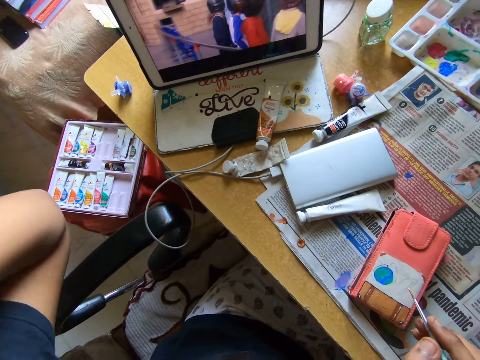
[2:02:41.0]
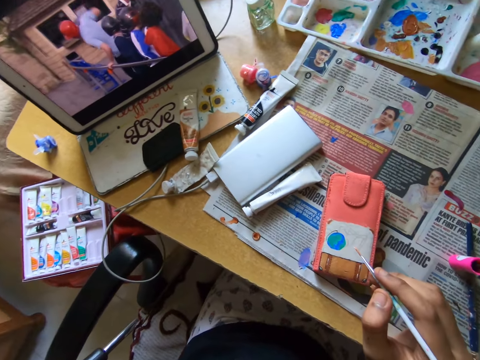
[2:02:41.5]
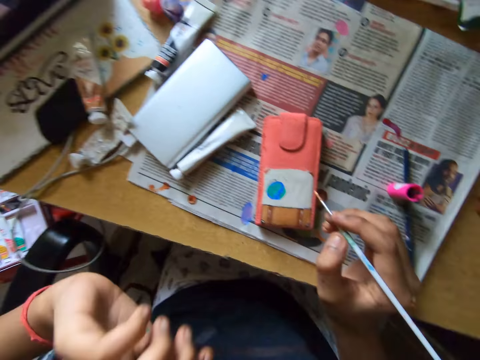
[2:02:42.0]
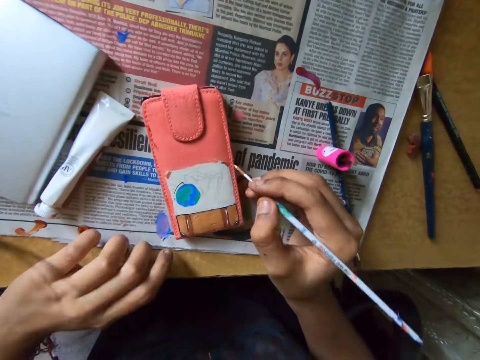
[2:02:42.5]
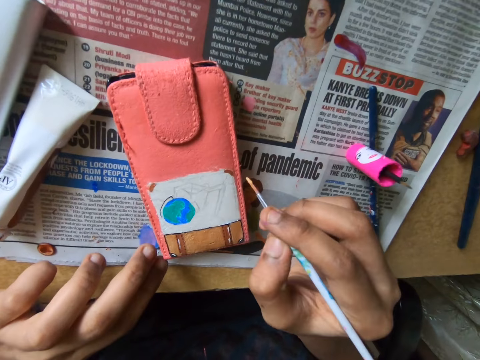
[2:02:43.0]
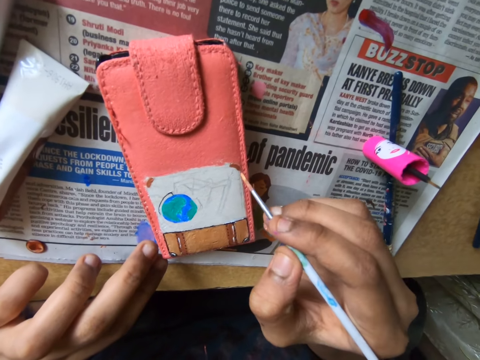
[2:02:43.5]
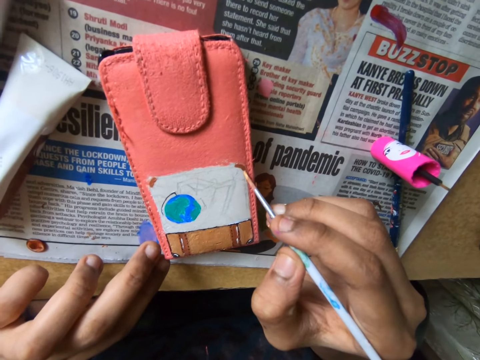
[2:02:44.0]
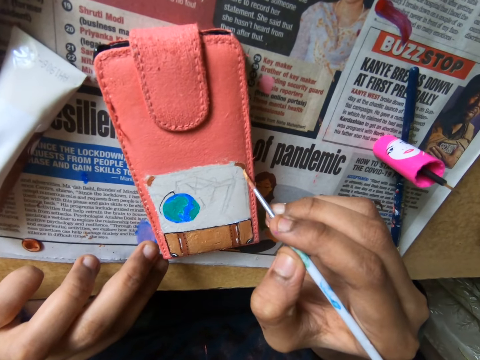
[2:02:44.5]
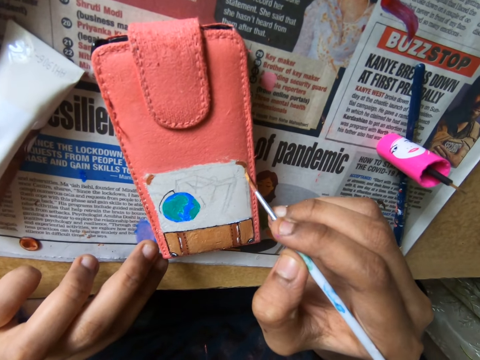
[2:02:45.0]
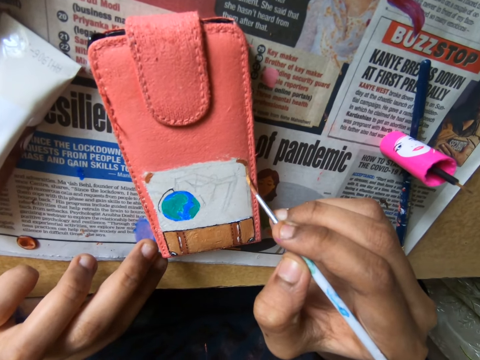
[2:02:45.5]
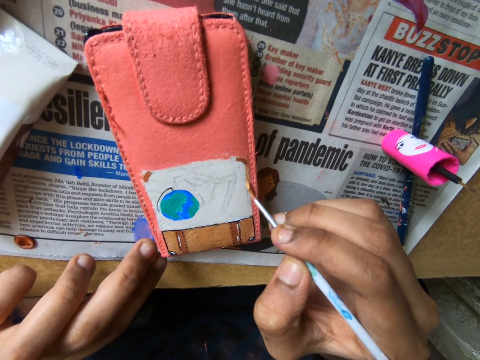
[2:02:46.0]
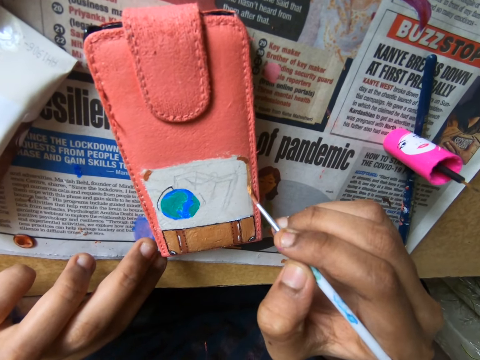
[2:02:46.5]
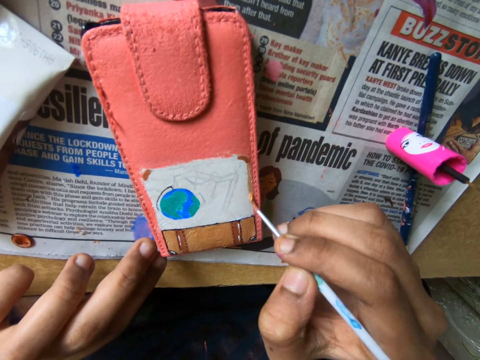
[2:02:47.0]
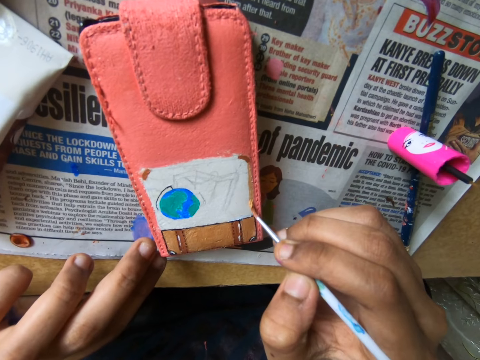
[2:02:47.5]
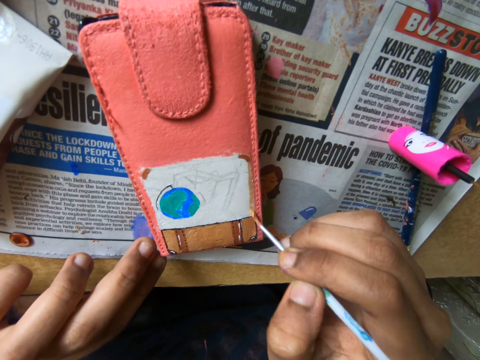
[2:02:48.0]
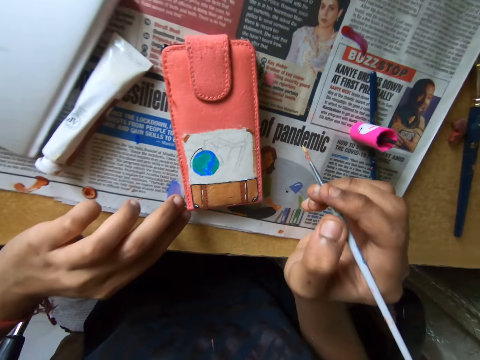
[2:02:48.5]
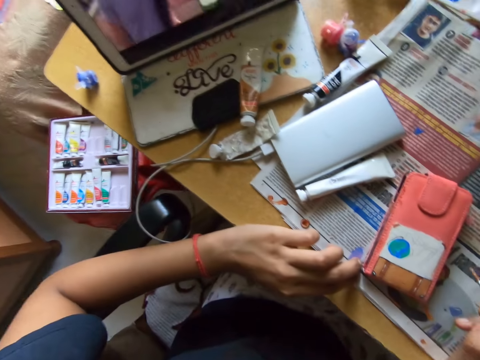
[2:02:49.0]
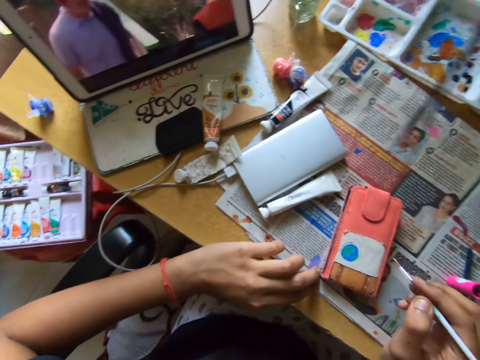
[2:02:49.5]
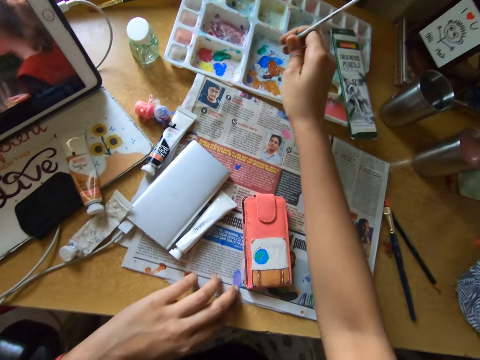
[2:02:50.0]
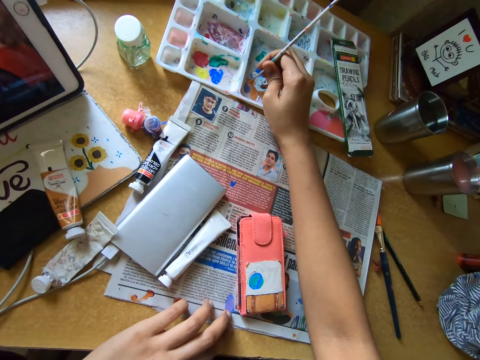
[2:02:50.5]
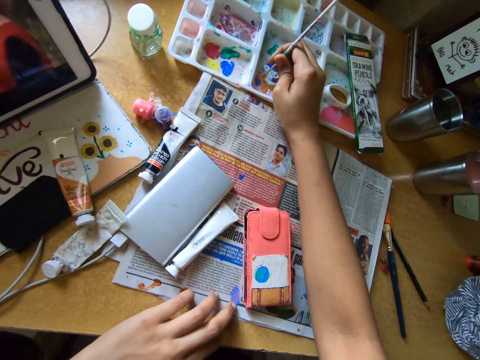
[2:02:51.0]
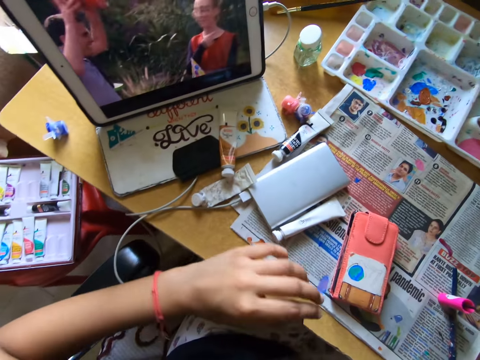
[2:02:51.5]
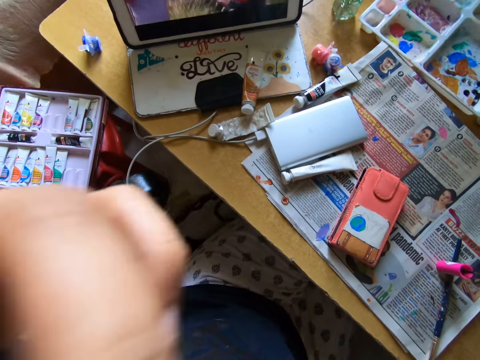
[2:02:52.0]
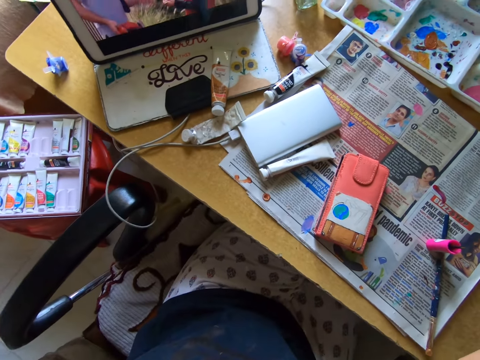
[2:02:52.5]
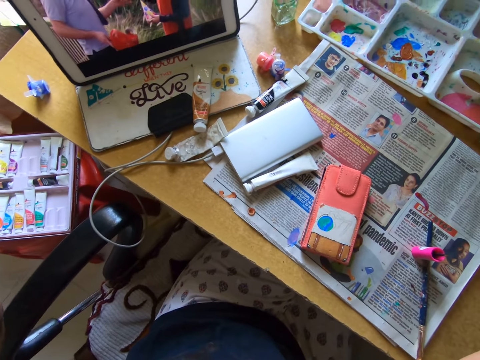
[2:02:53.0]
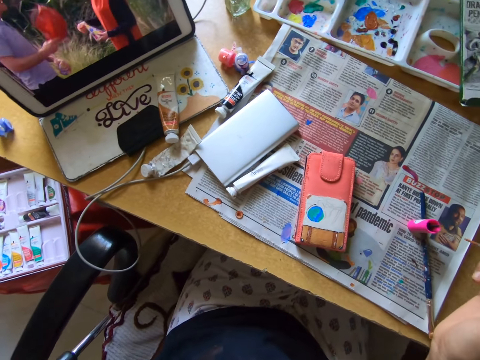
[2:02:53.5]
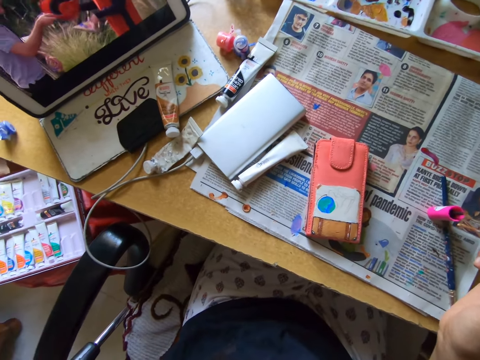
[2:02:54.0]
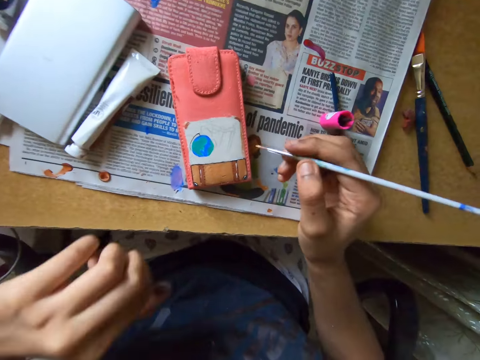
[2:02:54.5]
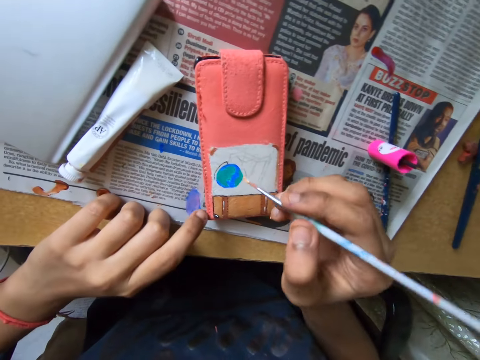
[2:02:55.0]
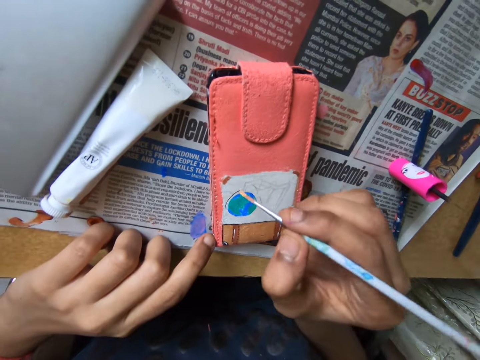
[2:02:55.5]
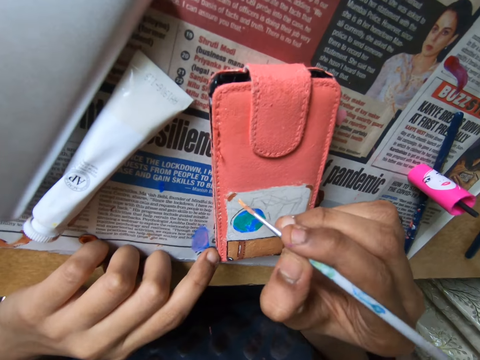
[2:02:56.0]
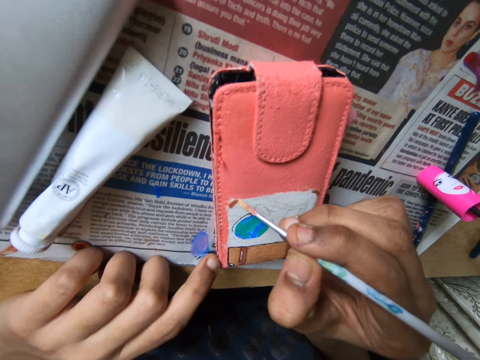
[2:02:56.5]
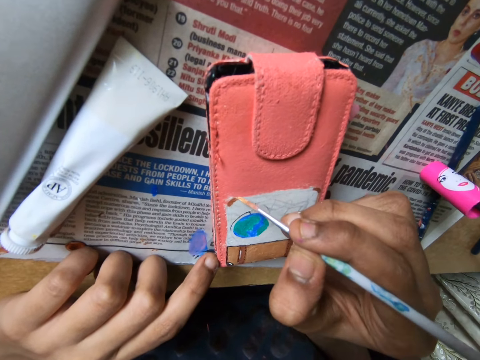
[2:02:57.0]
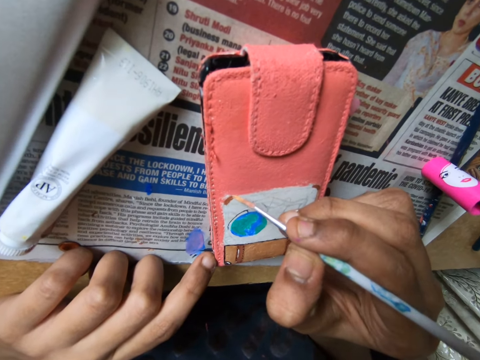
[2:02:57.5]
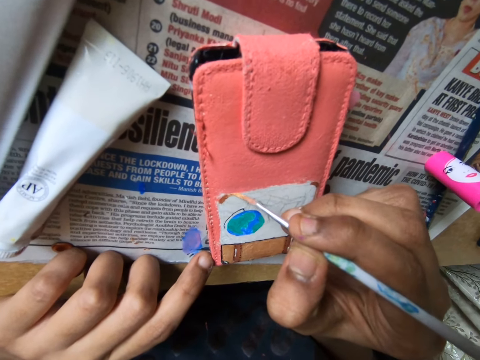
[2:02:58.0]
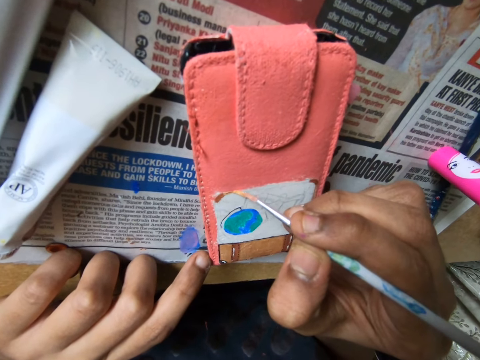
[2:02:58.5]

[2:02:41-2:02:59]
The camera wearer lifts the hand. They look at the screen. They look around. They draw on the wallet. They paint a picture with the pen brush. They rub the pen brush in the container. They scoop paint with the brush. They lift the hand. They look around. They look around the table. They draw on the wallet. They paint a picture with the pen brush.

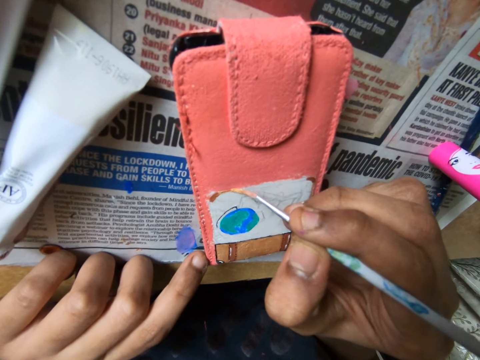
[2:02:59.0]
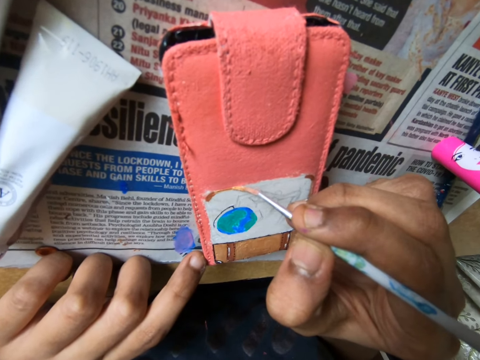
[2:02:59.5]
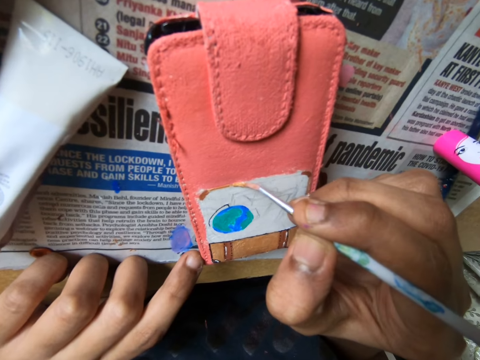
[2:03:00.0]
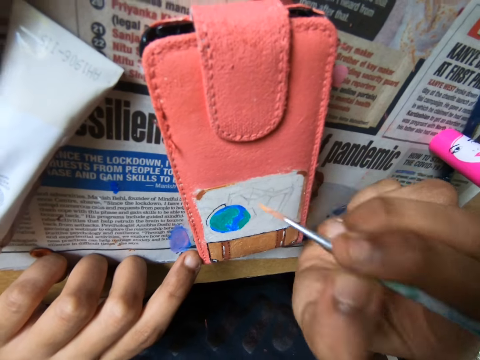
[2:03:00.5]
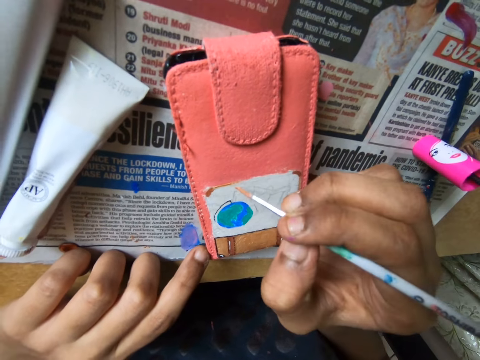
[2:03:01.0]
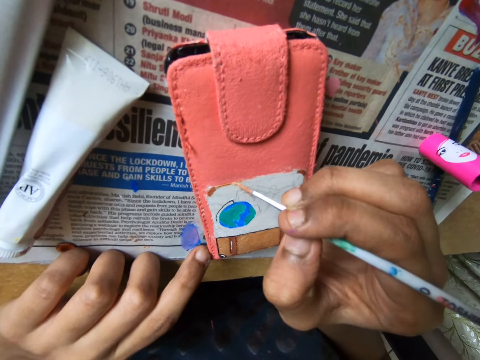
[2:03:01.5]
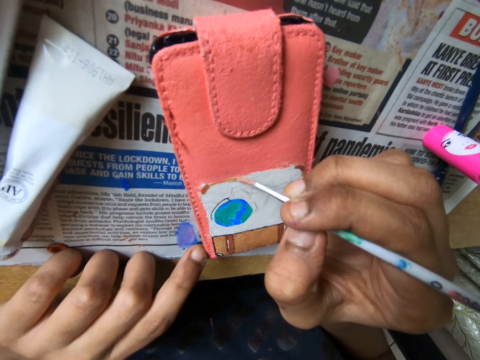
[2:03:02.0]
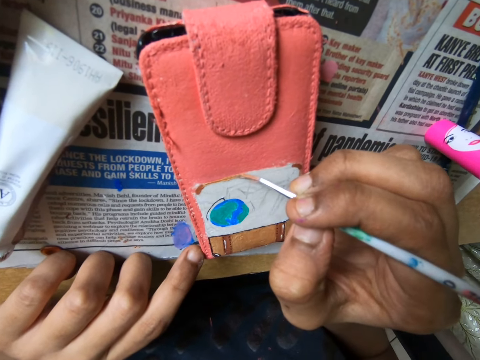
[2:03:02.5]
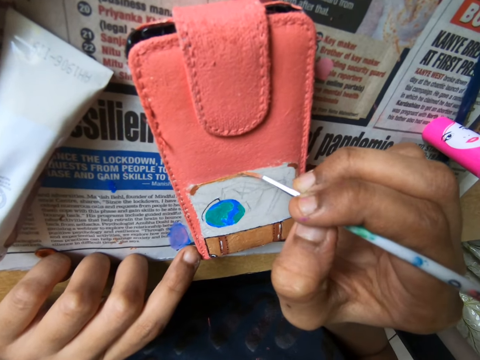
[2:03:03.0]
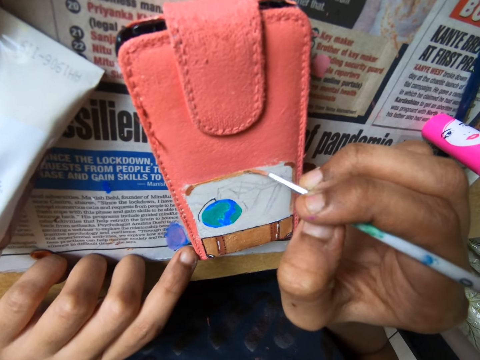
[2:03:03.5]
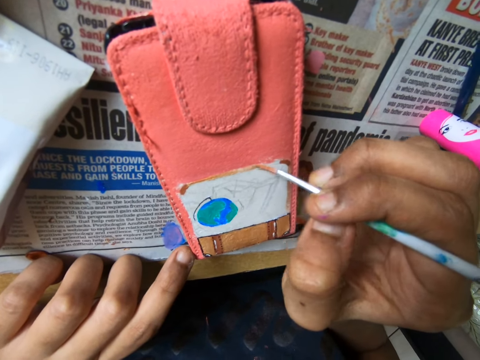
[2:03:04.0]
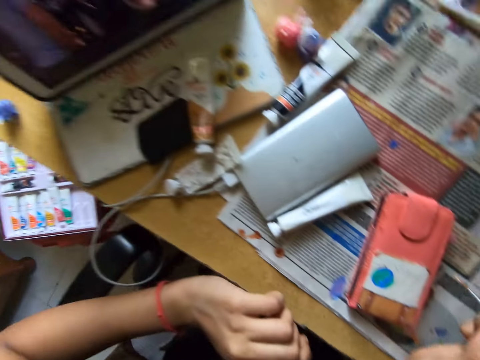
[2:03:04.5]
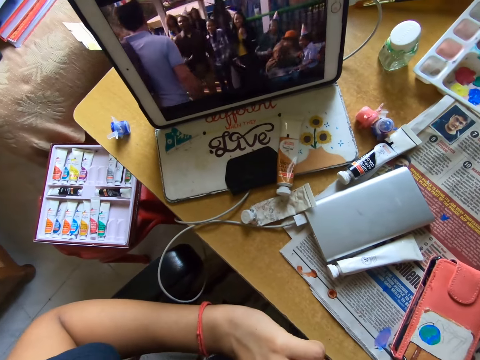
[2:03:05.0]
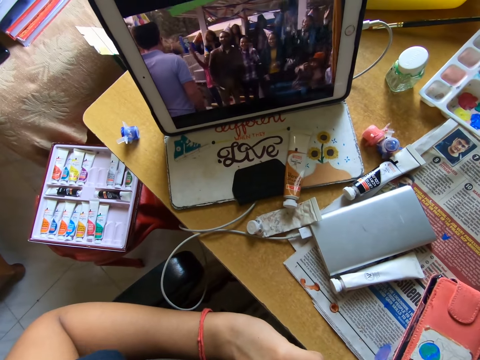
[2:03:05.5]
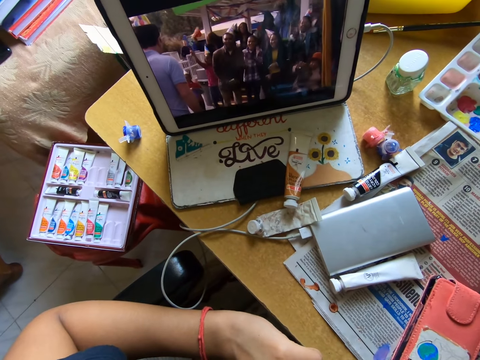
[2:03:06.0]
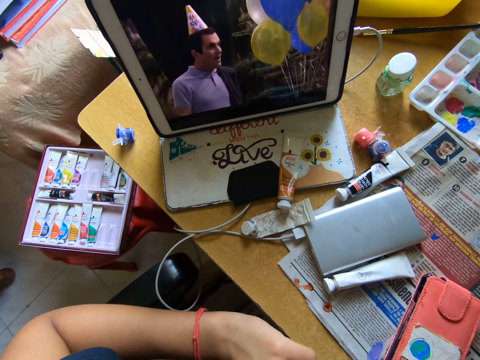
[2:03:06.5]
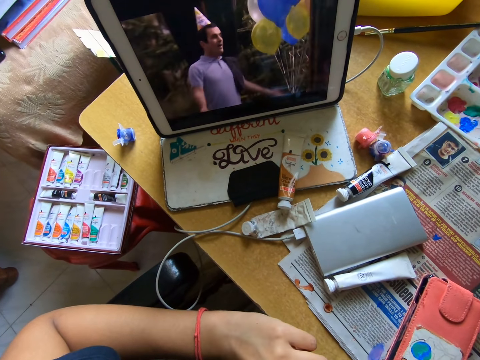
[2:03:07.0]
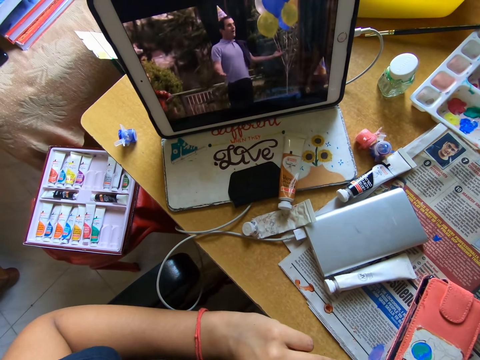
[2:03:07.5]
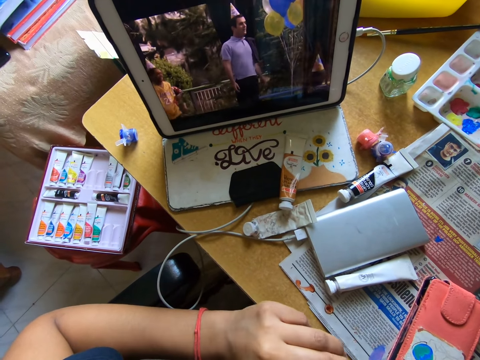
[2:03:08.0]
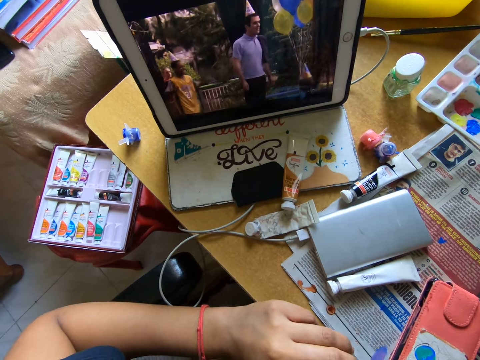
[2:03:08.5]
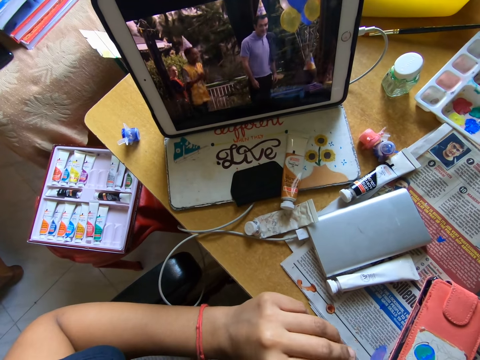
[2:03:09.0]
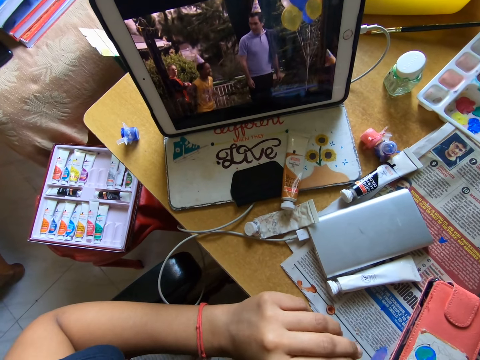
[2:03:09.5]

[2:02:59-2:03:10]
The camera wearer looks around. They look at the screen.
